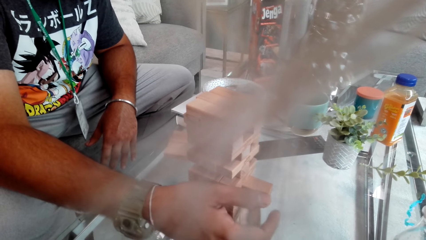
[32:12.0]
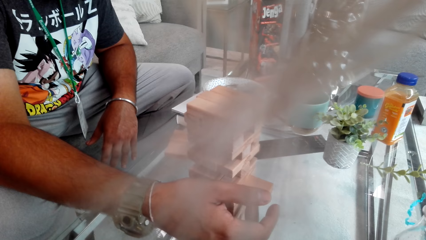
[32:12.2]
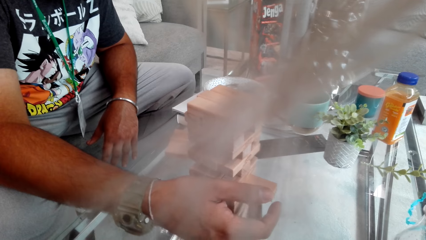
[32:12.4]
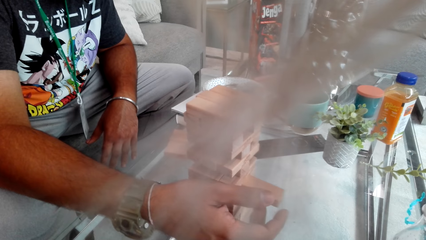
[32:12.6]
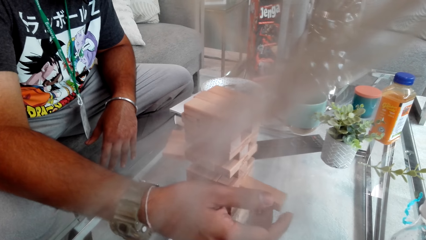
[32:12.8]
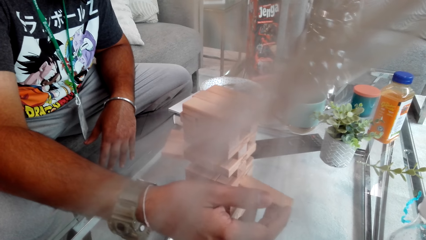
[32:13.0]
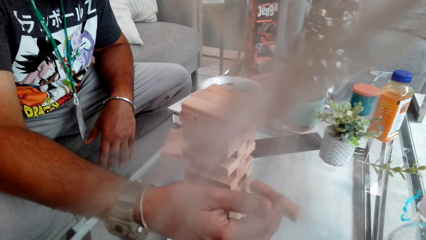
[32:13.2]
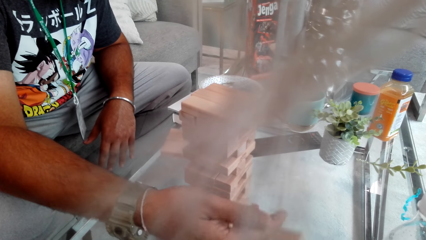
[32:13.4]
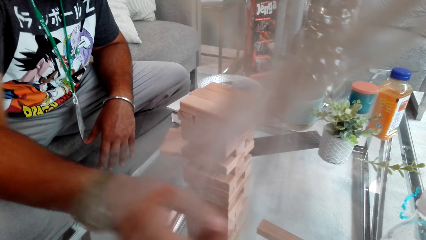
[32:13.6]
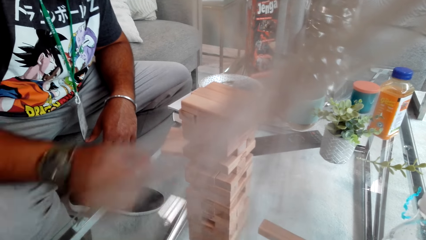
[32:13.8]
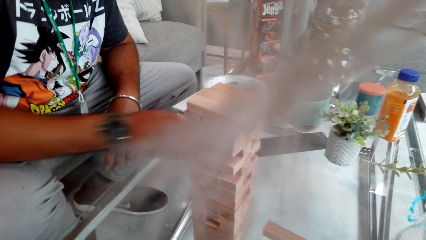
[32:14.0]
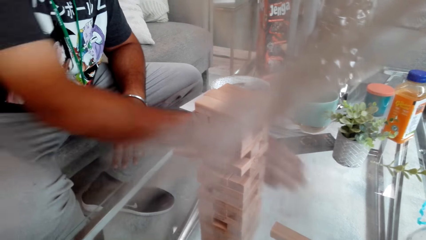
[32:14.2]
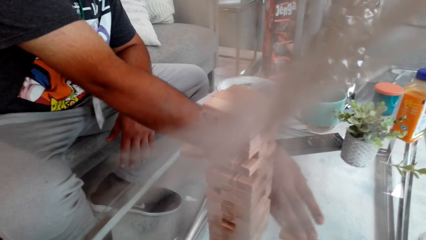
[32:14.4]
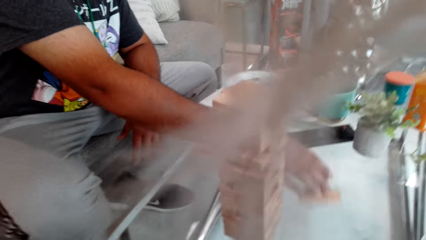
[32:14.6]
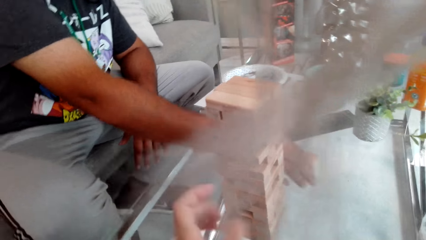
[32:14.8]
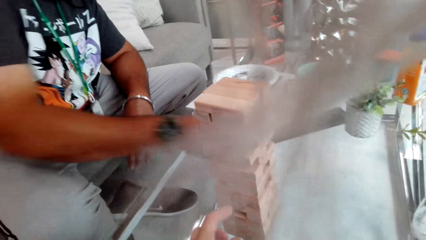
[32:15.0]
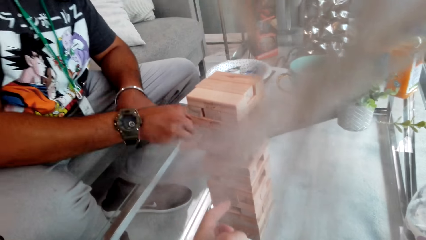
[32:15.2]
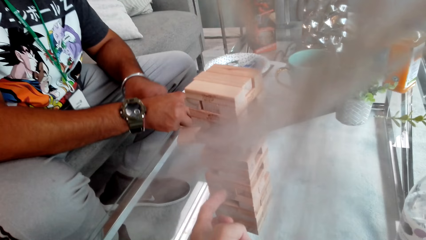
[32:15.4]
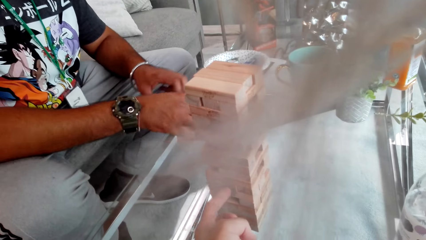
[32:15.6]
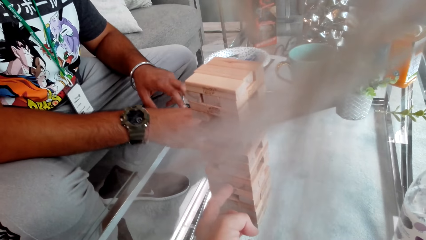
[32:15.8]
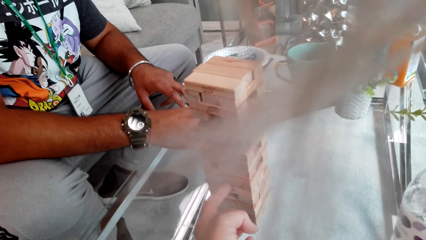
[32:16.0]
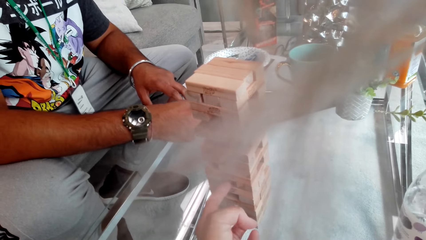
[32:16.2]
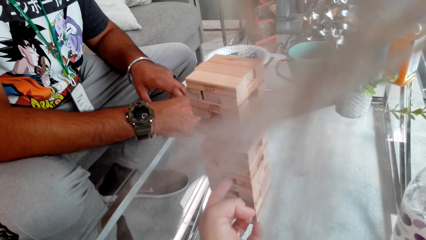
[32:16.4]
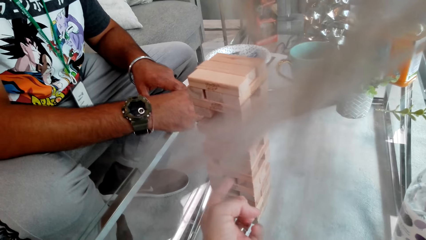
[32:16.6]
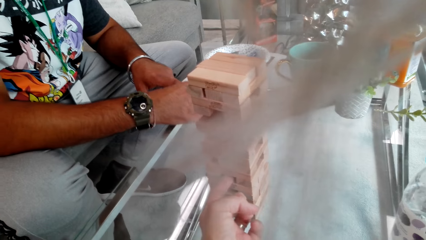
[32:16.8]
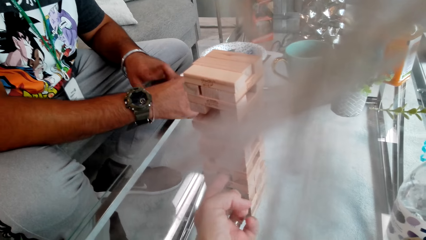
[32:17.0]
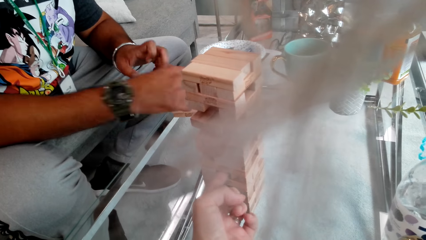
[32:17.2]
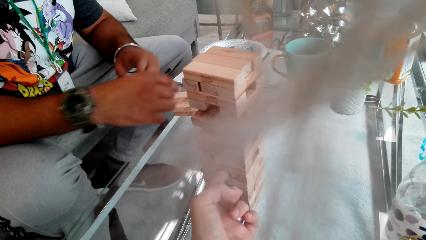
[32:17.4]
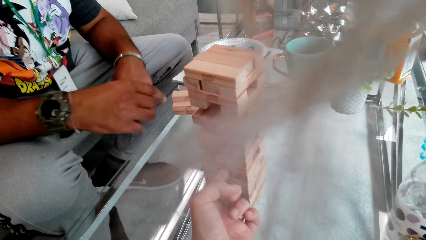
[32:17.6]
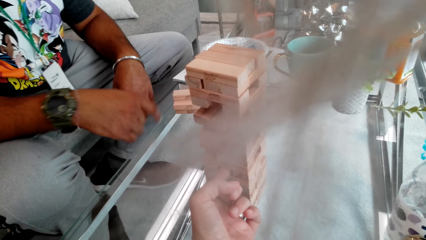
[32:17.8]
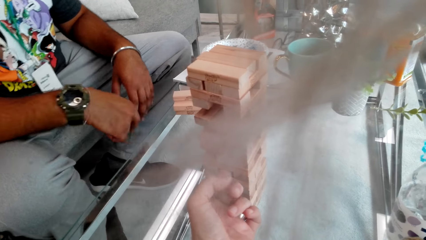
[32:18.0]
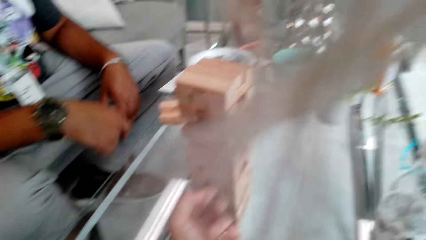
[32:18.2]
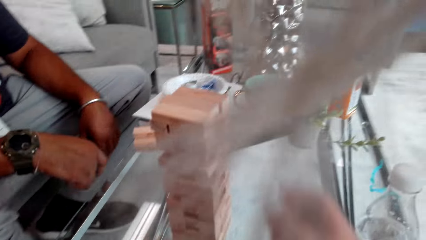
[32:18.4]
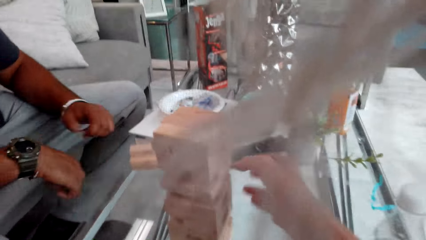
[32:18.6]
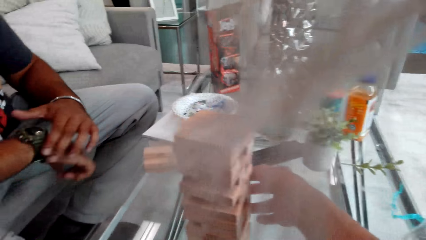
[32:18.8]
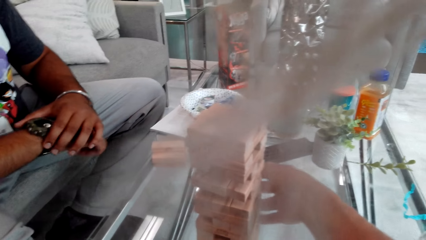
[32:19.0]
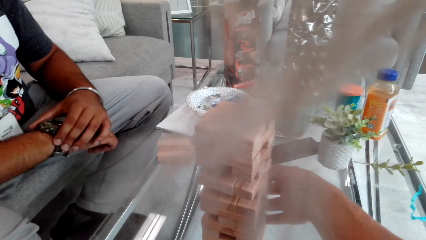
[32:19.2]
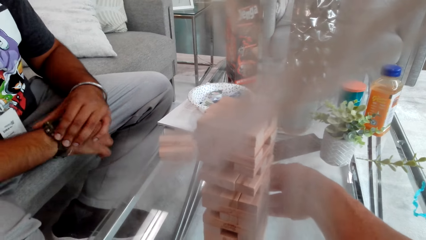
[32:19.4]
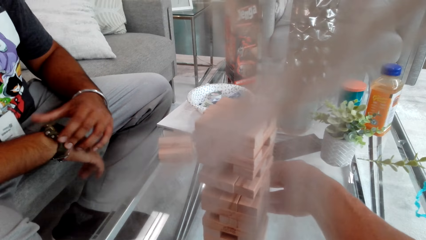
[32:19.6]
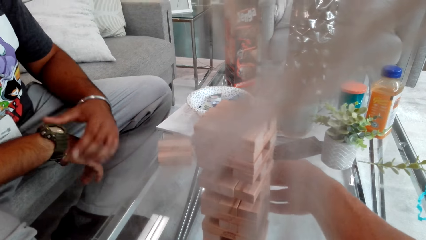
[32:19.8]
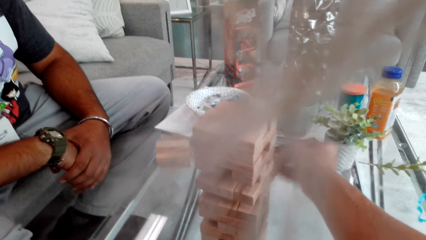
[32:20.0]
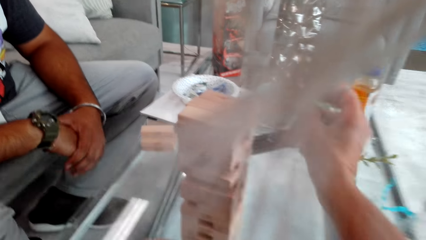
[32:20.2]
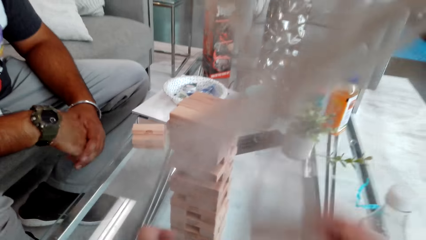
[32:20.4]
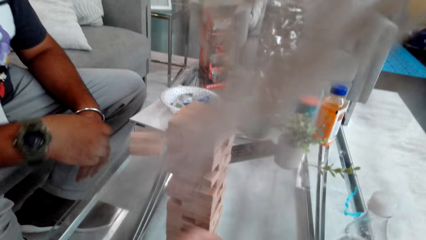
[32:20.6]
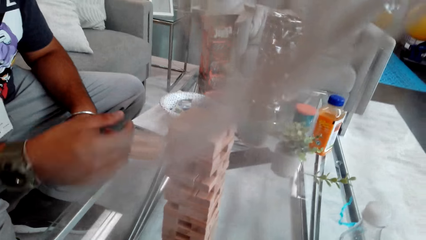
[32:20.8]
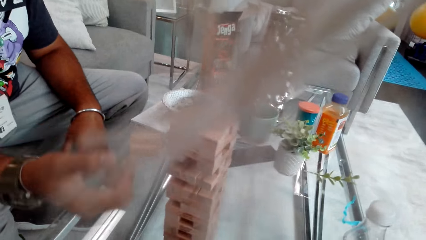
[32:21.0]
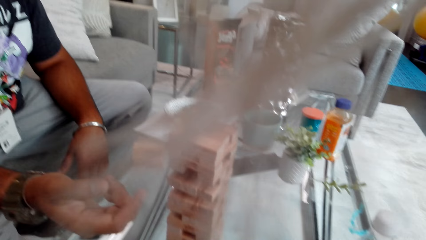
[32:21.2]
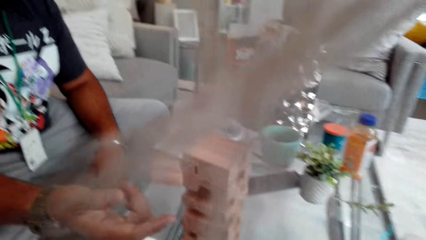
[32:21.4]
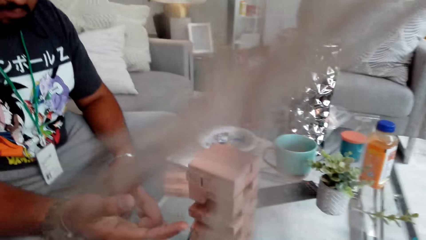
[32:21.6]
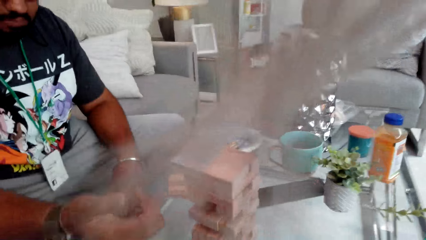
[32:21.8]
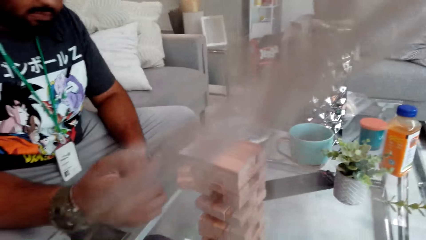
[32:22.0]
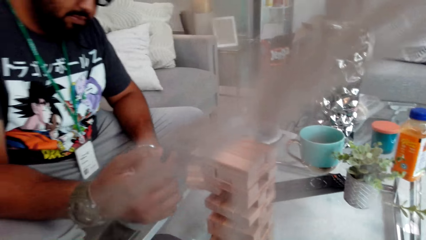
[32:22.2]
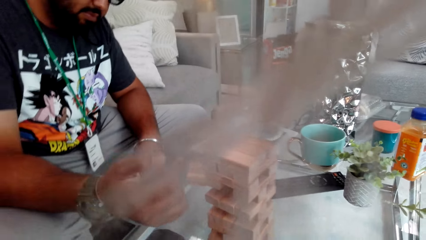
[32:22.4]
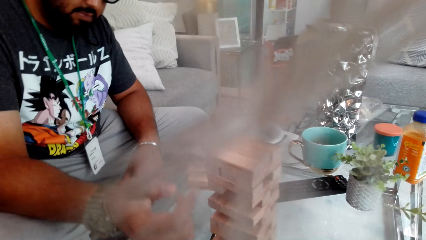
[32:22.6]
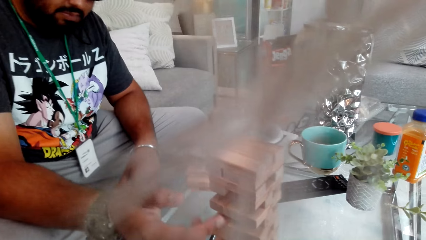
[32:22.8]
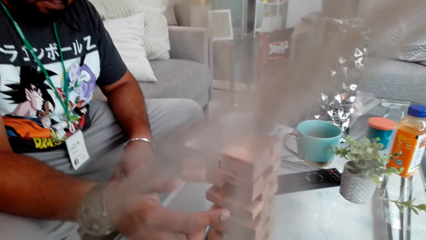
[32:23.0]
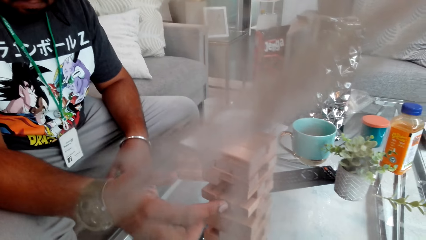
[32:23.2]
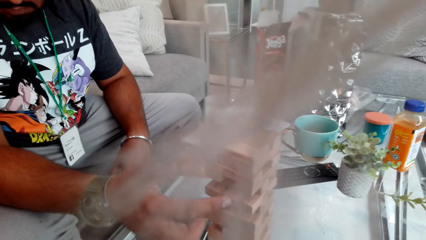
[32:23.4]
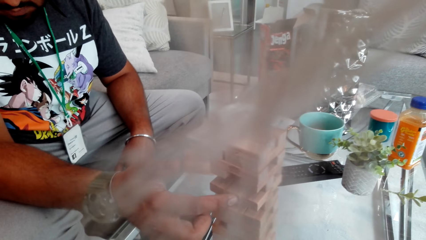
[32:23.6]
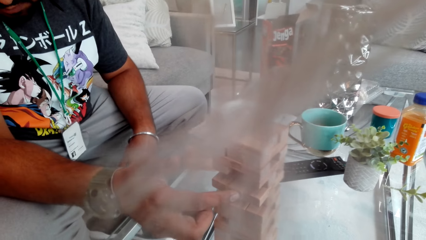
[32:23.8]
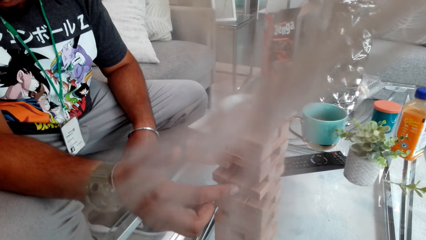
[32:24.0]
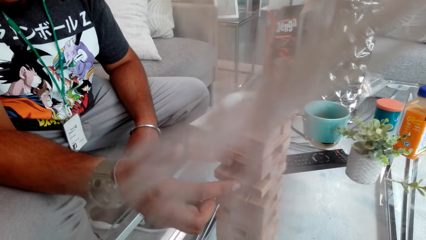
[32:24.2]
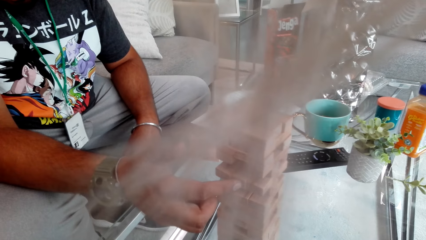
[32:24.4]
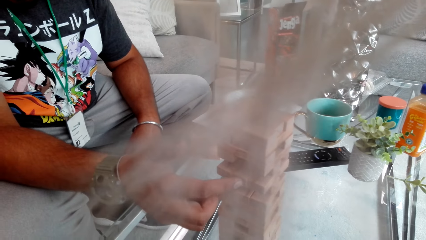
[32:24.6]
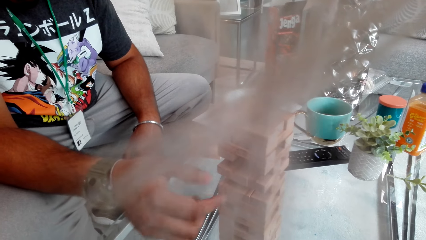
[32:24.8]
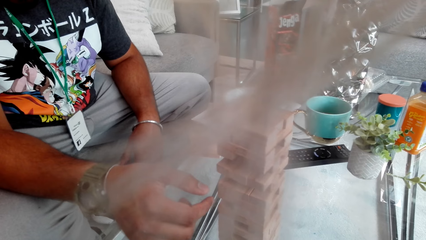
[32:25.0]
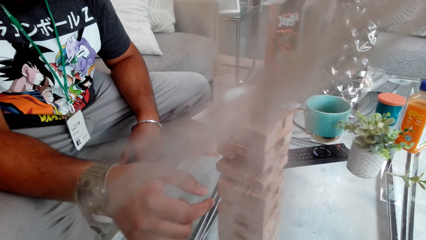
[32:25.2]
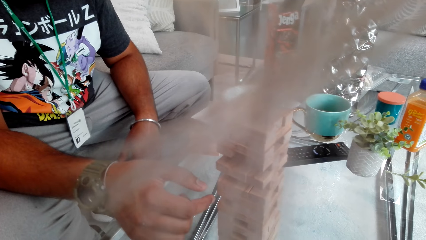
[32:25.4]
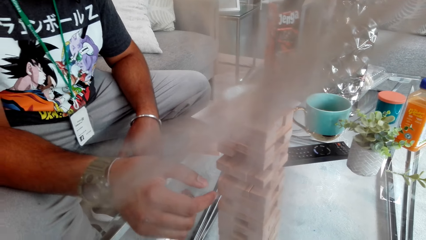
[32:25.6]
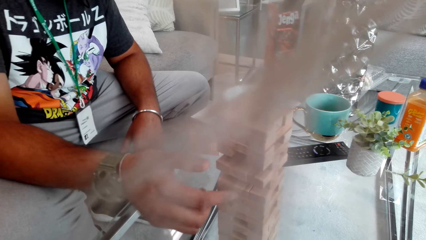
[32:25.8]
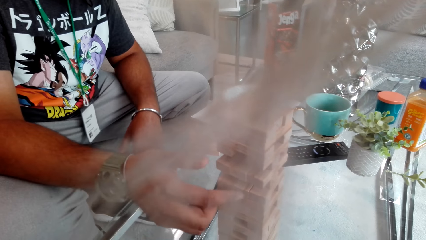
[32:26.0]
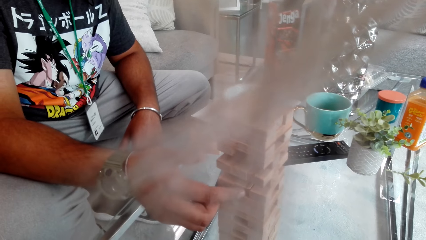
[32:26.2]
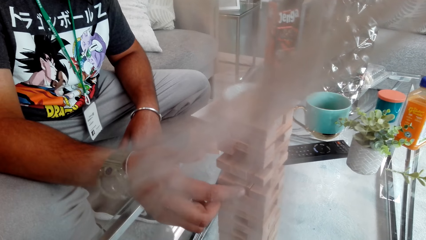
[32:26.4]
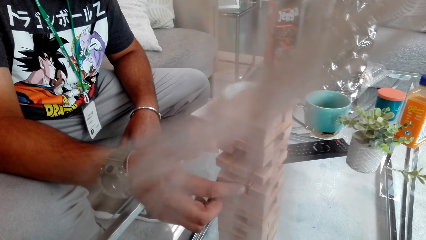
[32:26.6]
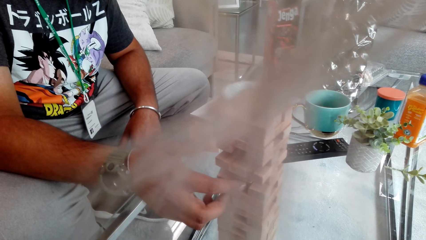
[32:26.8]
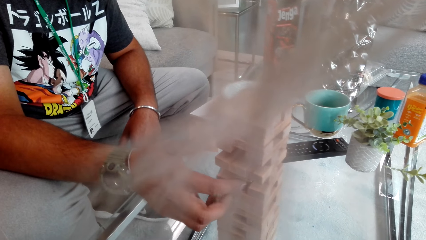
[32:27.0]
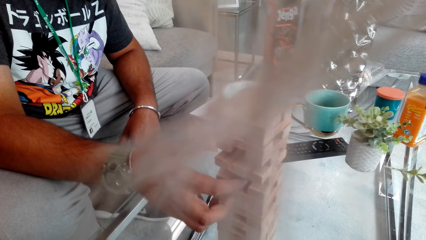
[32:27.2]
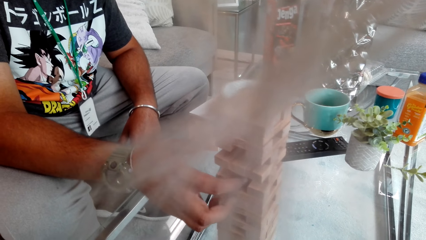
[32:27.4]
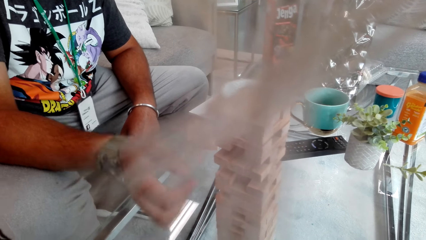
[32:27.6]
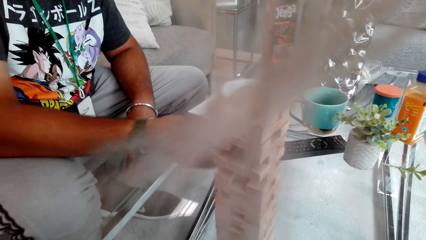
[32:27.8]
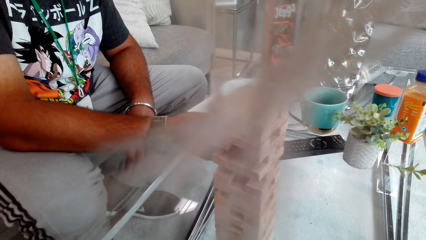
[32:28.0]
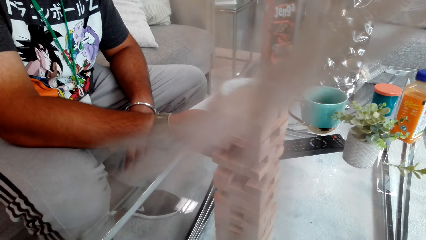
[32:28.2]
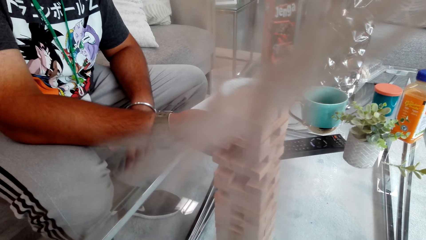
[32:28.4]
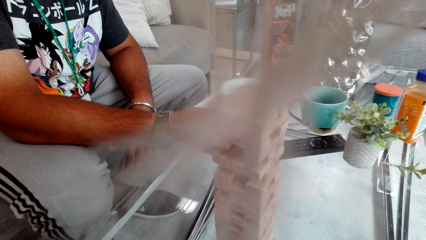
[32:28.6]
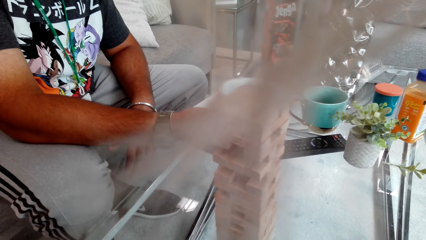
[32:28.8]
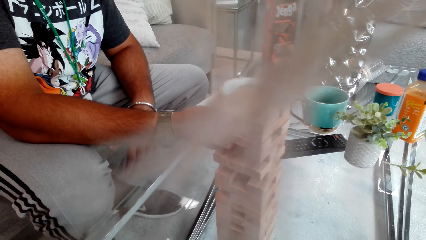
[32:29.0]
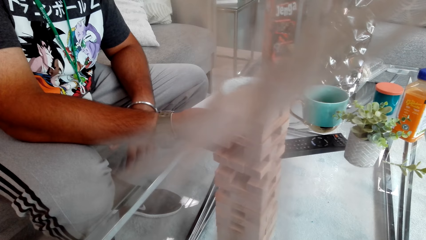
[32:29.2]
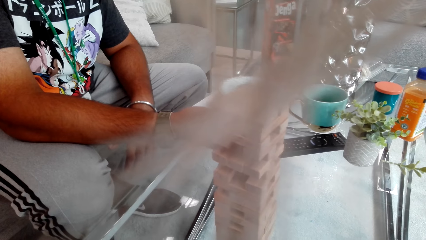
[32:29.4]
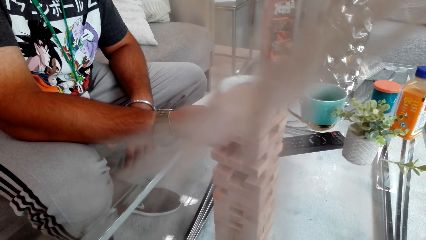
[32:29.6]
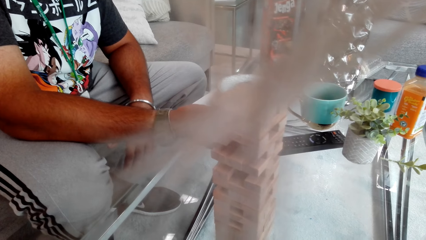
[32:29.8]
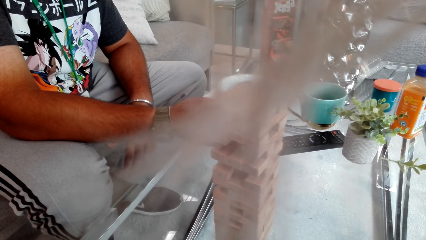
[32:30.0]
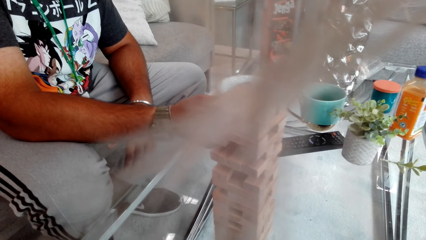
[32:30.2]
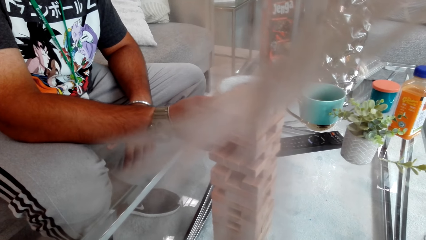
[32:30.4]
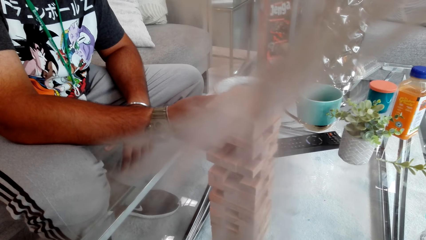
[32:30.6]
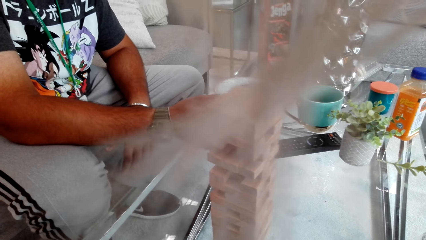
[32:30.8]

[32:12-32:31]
A person pulls the wood, drops the wood on the table, and drags the wood on the table. The camera wearer plays the jenga game. The person arranges jenga blocks on the table. The camera wearer pushes the wood. The person looks on the hand watch. The camera wearer pulls the wood. The person adjusts the hand watch. The camera wearer plays the jenga game. The person plays the jenga game and pushes the wood. The person pushes the wood again and pulls the wood.
